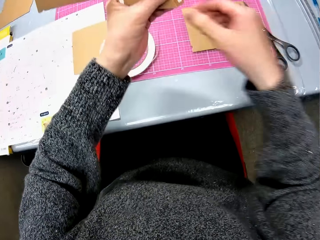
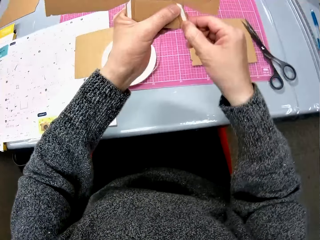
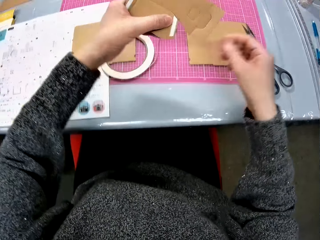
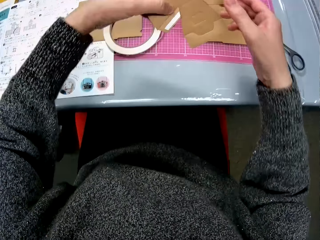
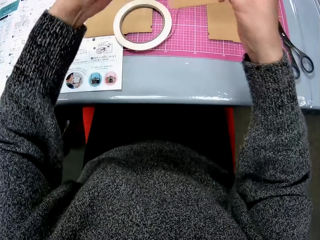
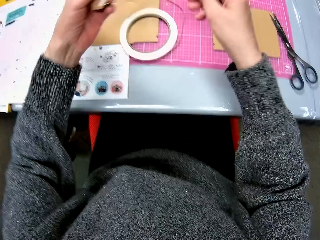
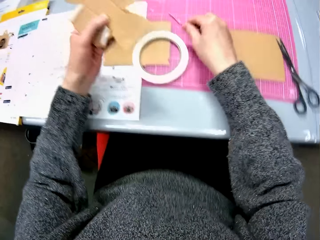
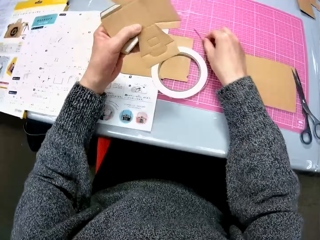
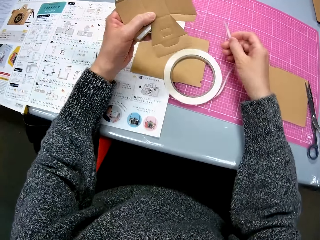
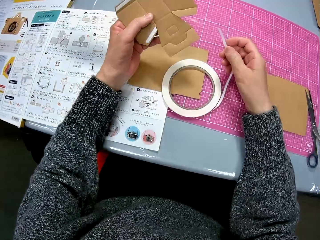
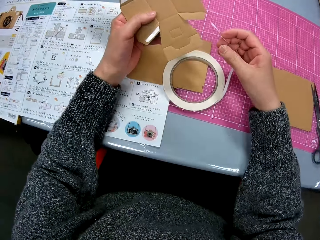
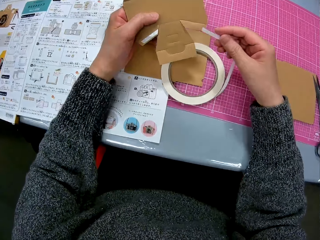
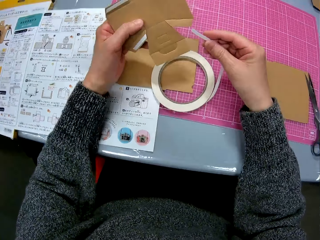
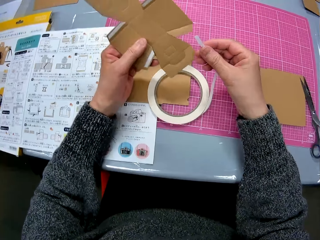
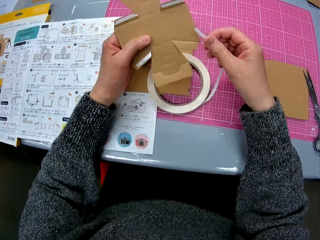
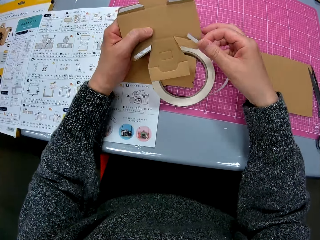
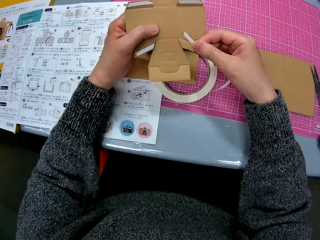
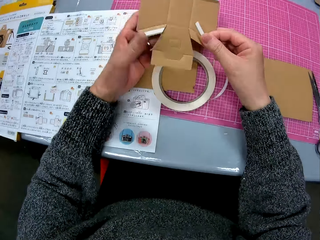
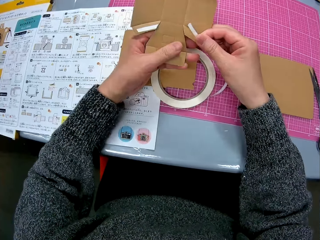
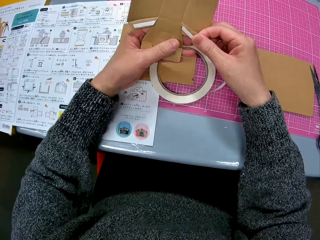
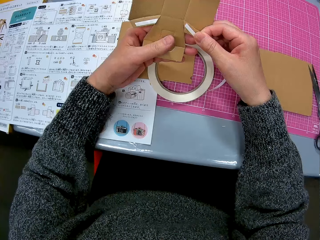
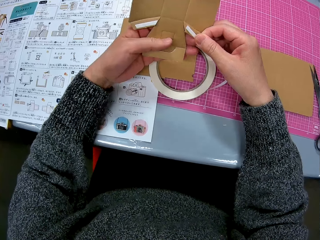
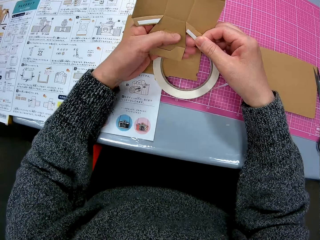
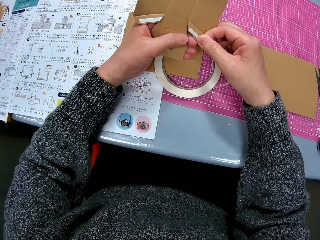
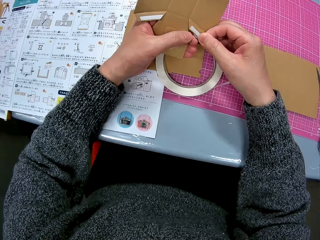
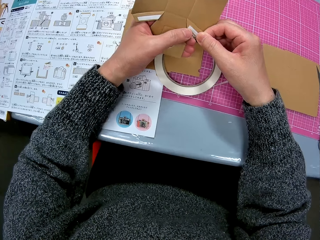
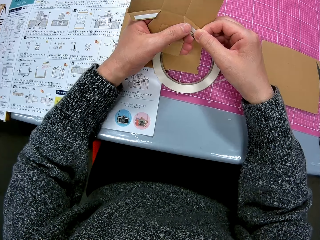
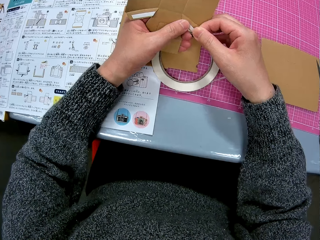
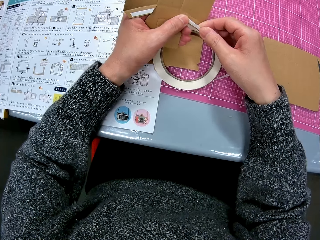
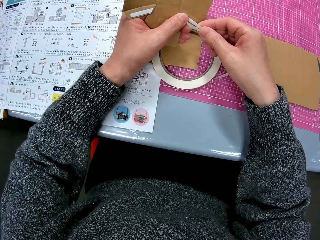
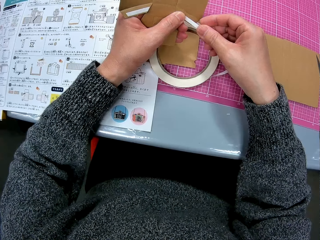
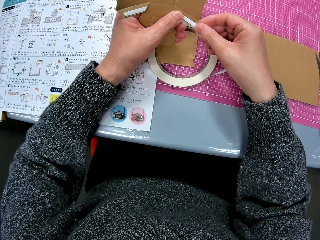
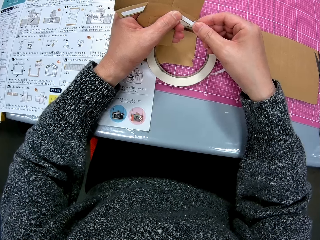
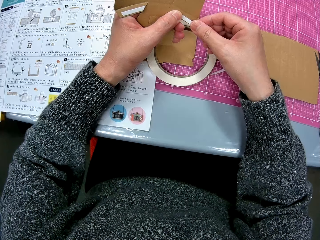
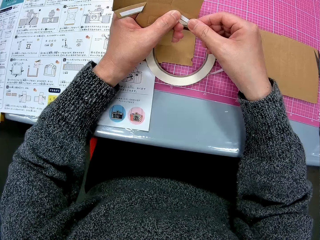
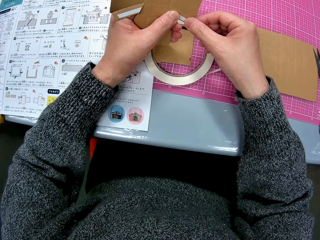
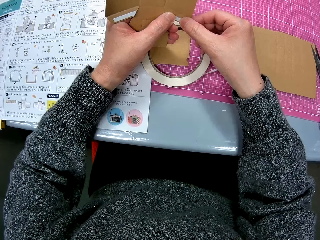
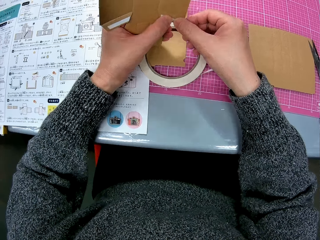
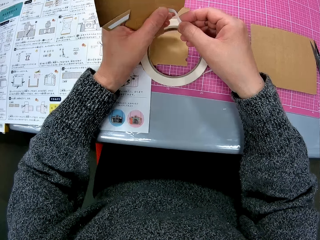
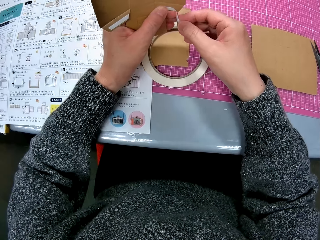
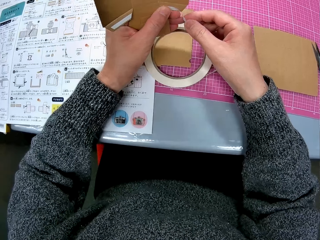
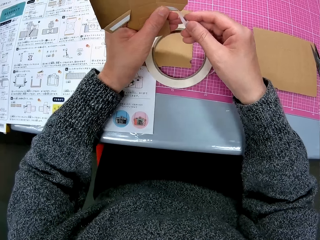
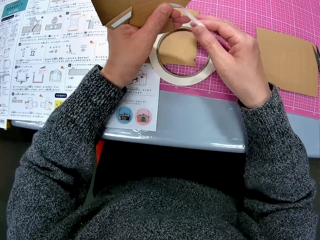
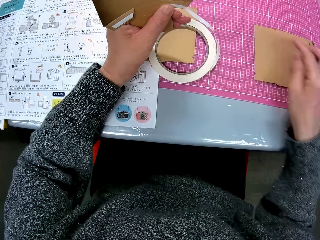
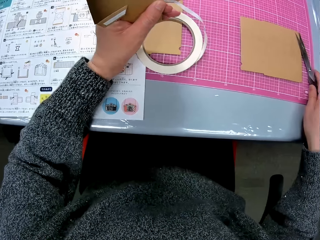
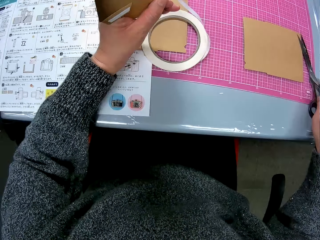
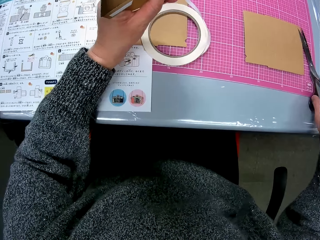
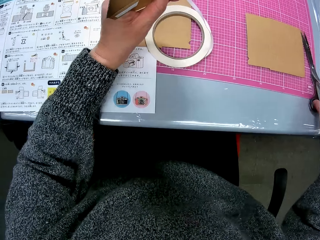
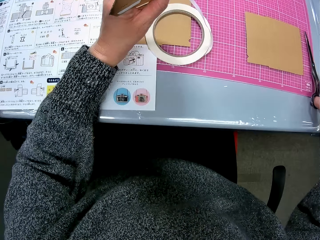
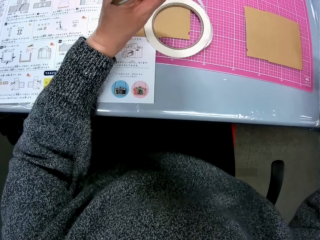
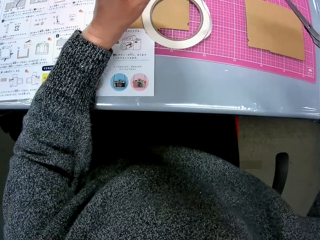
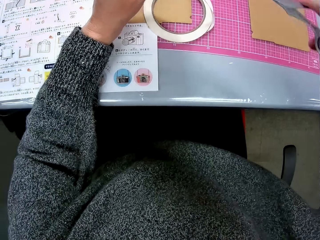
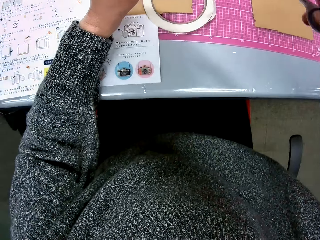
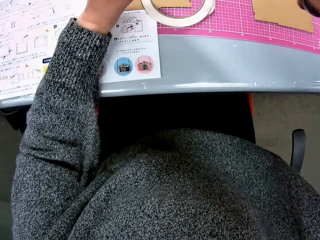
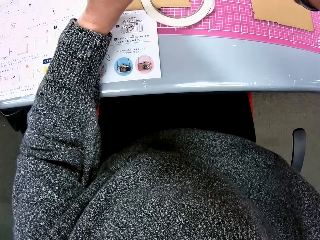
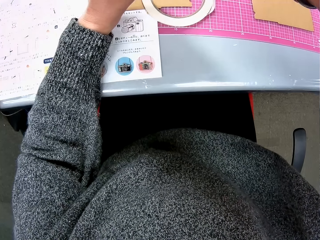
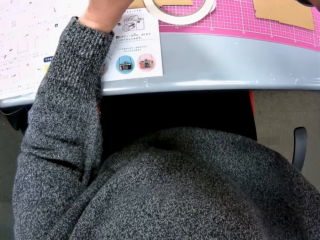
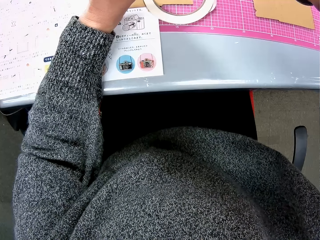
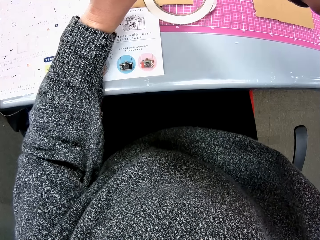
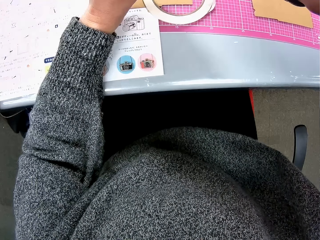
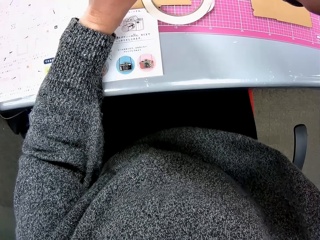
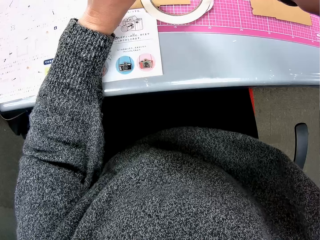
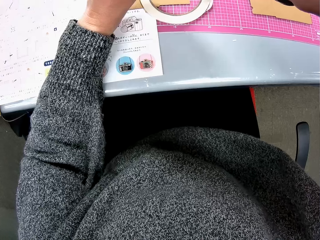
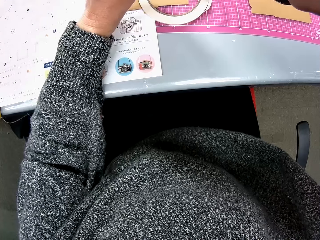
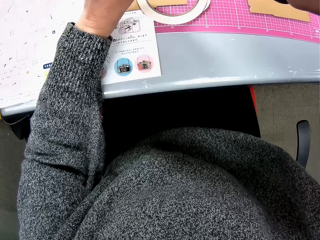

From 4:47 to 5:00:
The camera wearer puts the scissors on the table. She adjusts the cardboard paper with her two hands. She picks up the cello tape from the table. She puts the cello tape on the cardboard box craft. She picks up the scissors from the table. She cuts the cello tape with the scissors.

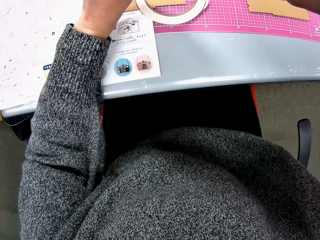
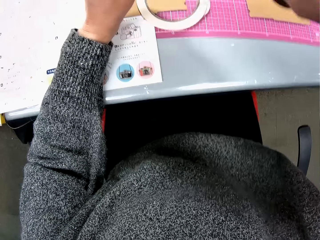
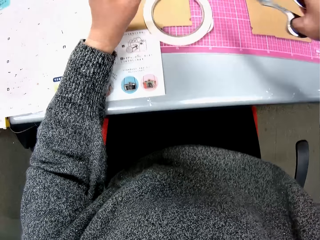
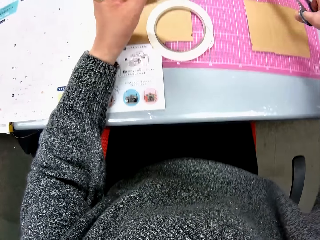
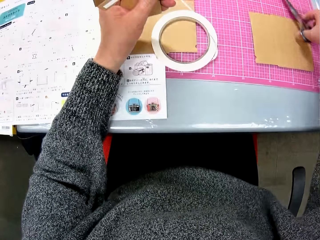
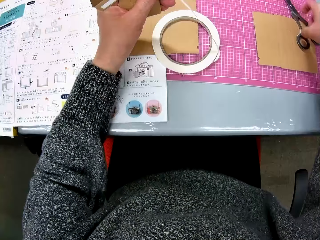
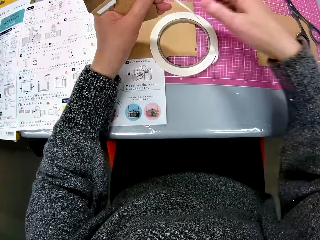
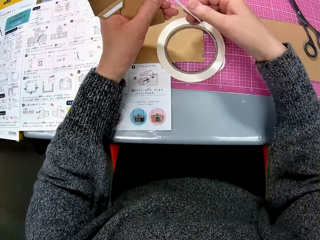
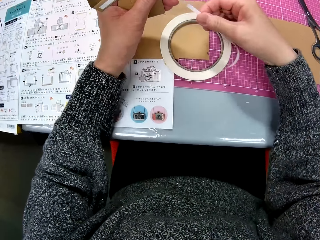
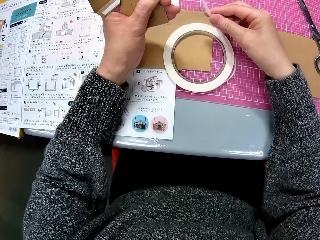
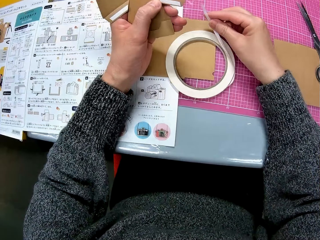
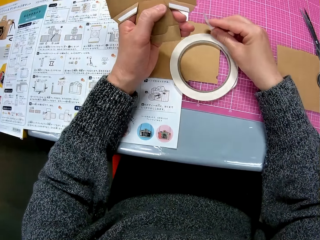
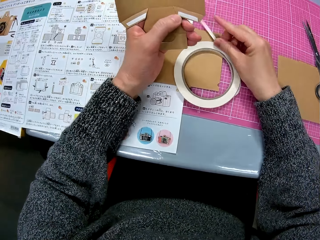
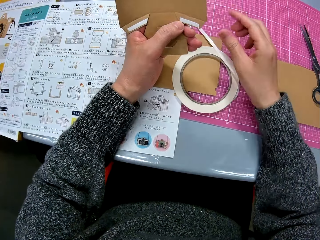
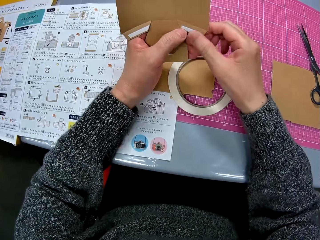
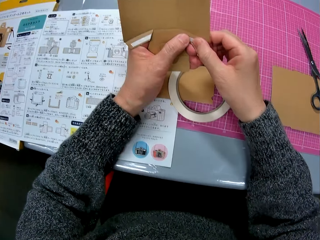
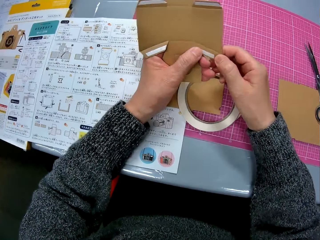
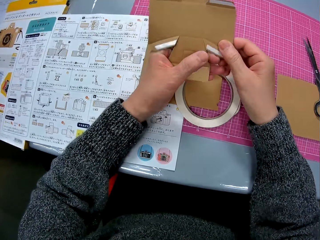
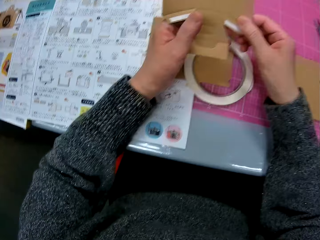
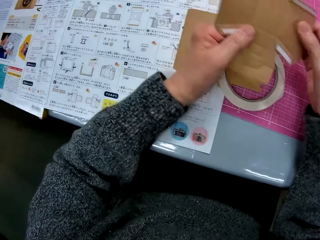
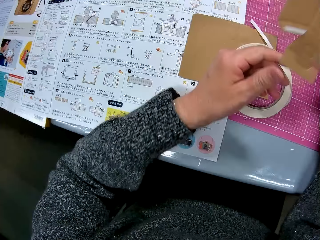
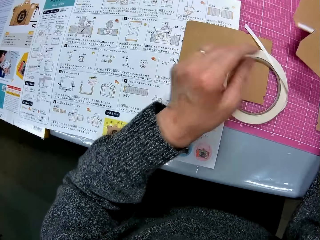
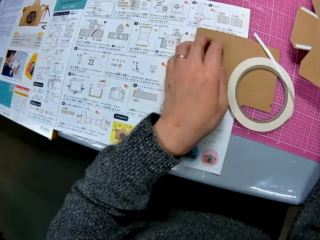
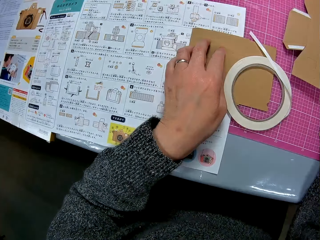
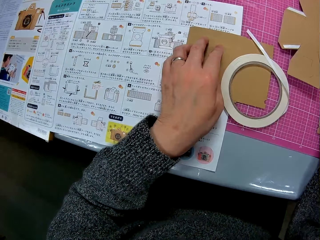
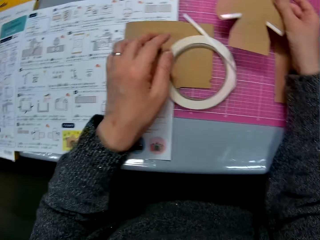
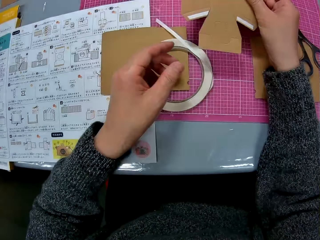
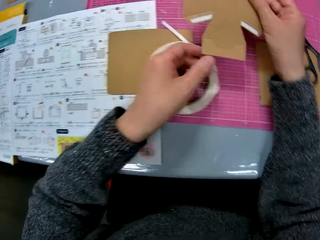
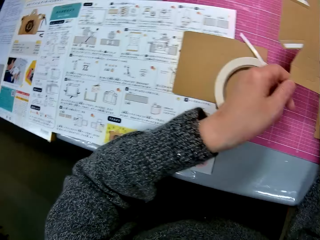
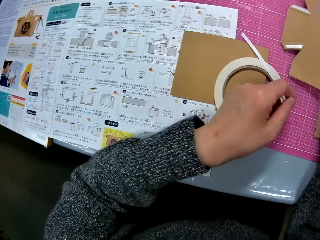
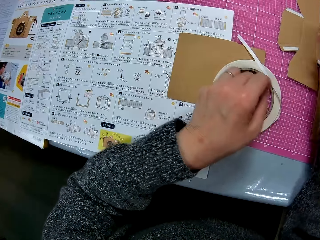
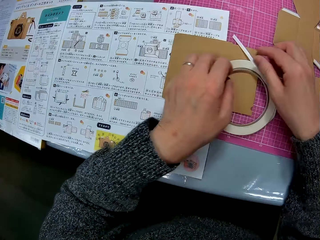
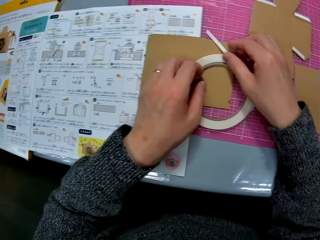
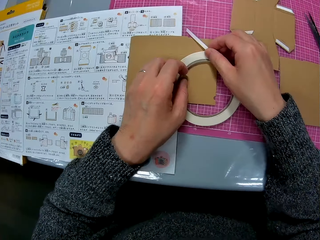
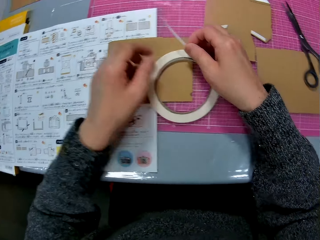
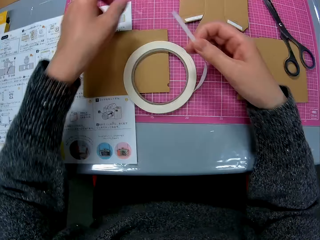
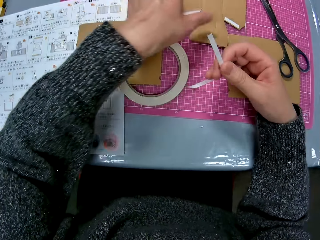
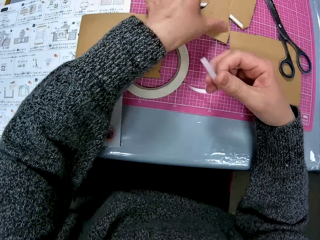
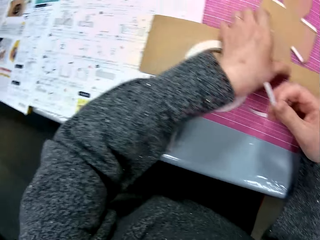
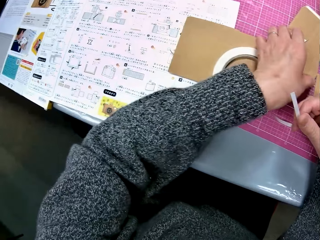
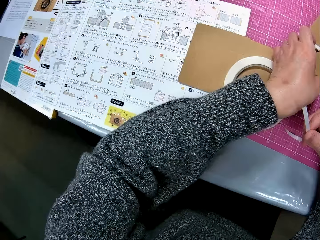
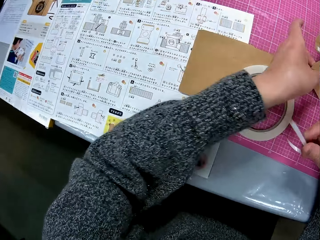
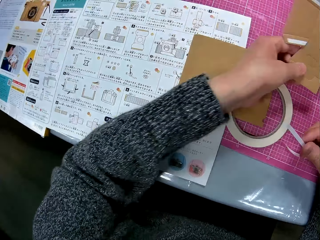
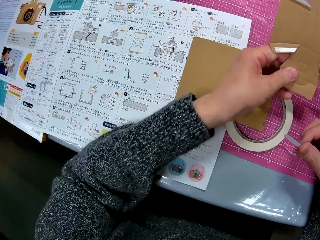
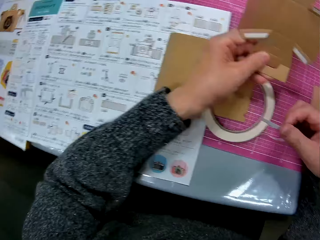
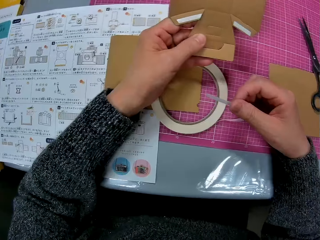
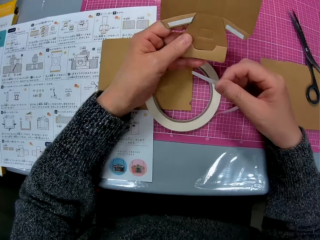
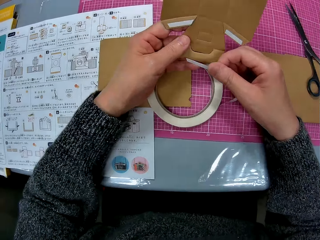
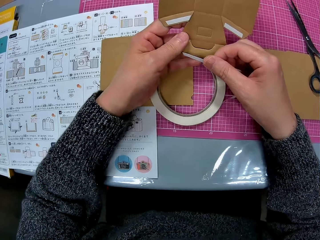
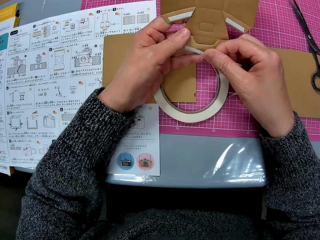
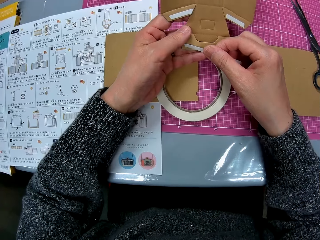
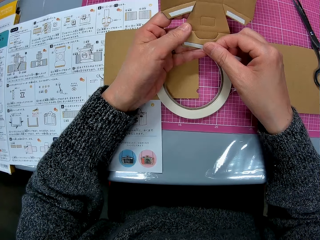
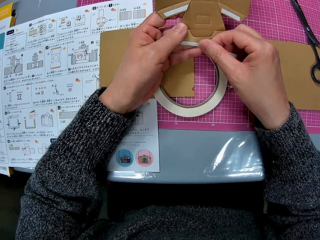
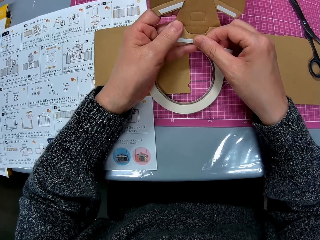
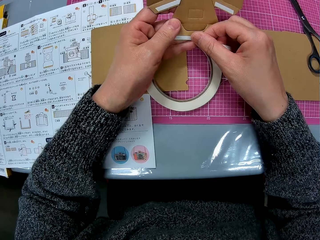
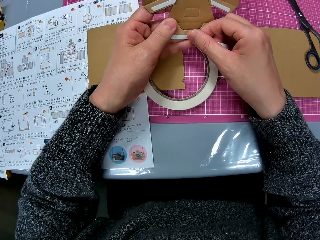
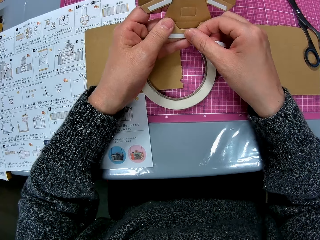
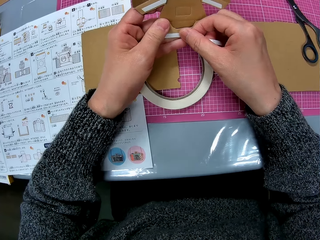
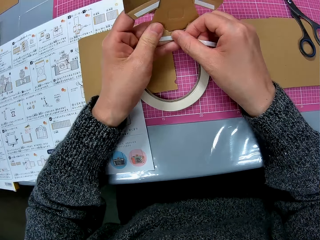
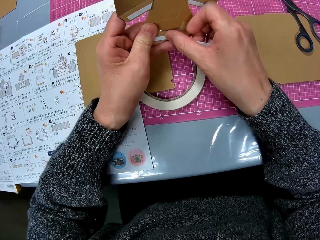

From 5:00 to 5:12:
The camera wearer drops the scissors on the table. She cuts the cello tape with her right hand. She rubs the cello tape on the cardboard paper with her thumb fingers. She drops the cardboard paper on the table with her right hand. She holds the cello tape with her right hand. She picks up the cello tape. She picks up a cardboard paper from the table with her left hand. She tapes the cardboard paper with her right hand.
